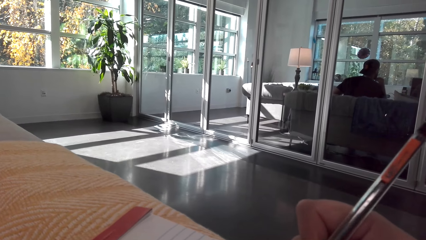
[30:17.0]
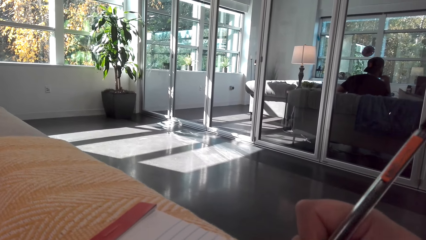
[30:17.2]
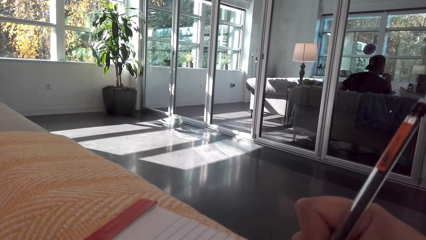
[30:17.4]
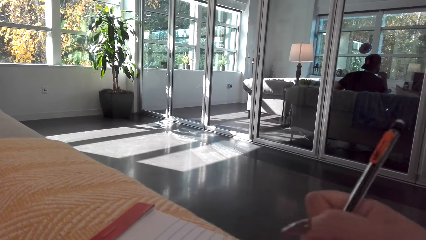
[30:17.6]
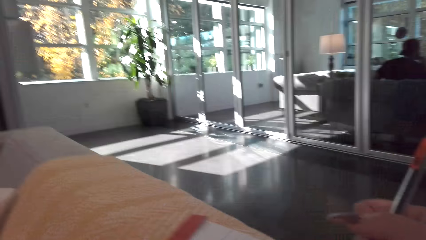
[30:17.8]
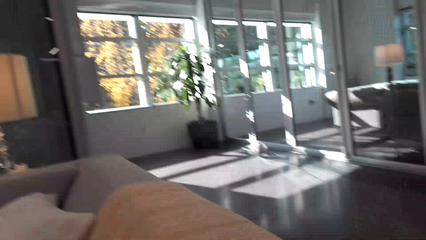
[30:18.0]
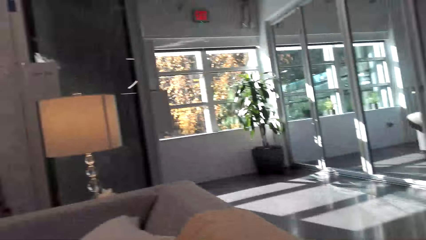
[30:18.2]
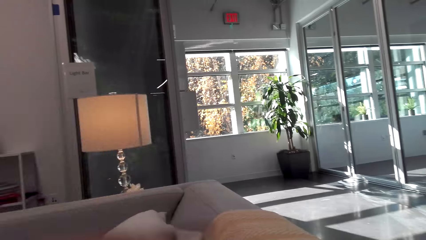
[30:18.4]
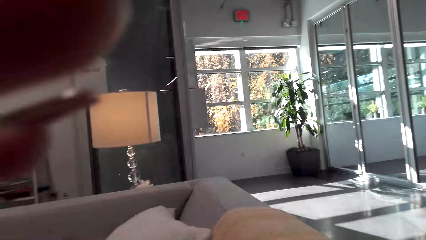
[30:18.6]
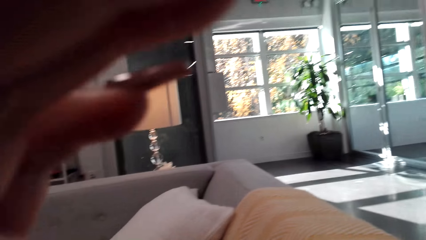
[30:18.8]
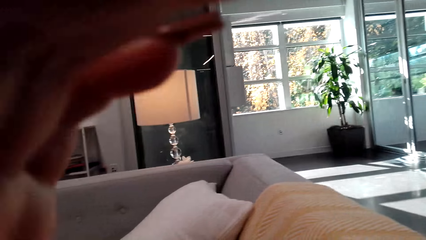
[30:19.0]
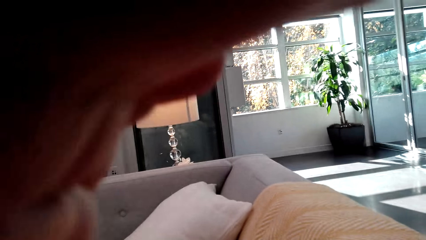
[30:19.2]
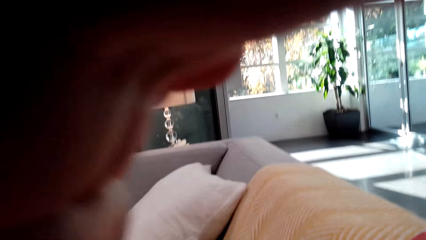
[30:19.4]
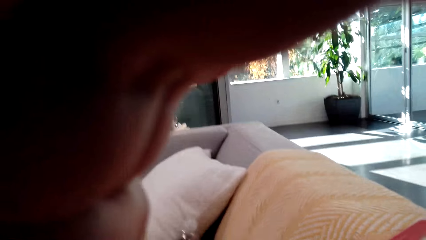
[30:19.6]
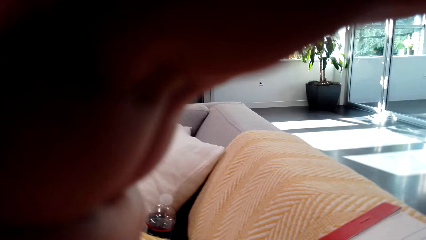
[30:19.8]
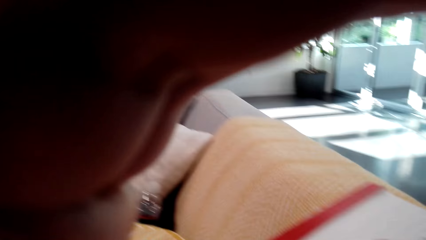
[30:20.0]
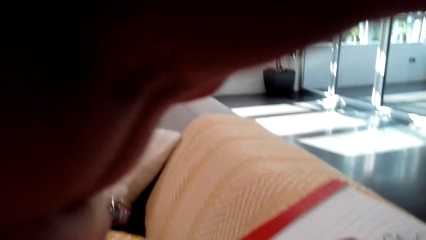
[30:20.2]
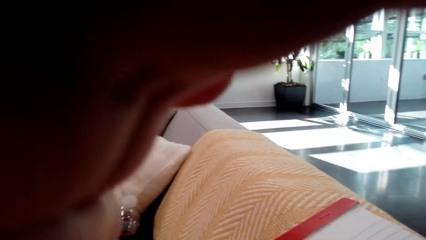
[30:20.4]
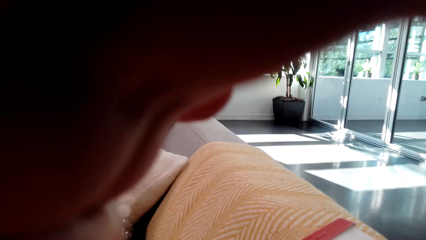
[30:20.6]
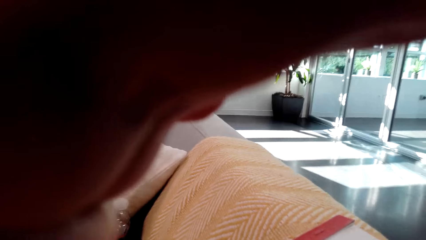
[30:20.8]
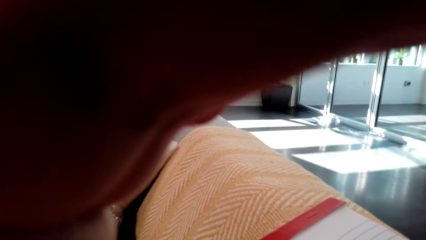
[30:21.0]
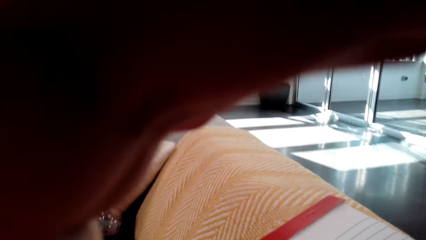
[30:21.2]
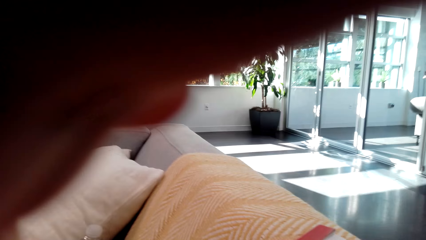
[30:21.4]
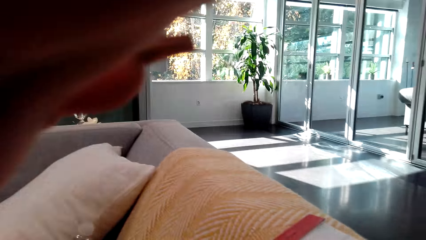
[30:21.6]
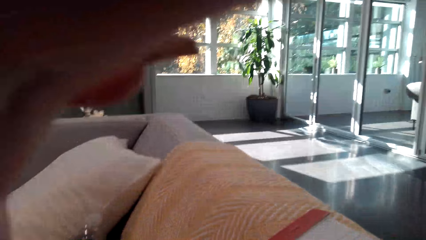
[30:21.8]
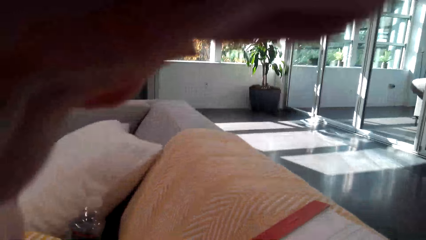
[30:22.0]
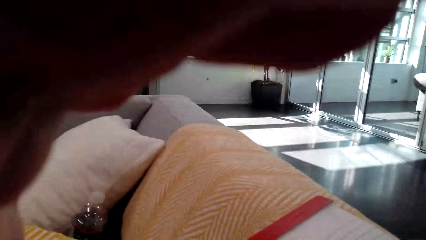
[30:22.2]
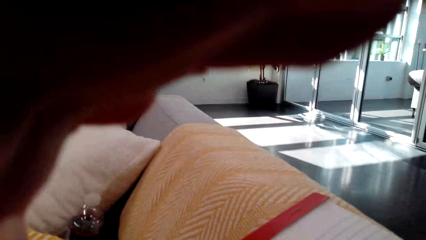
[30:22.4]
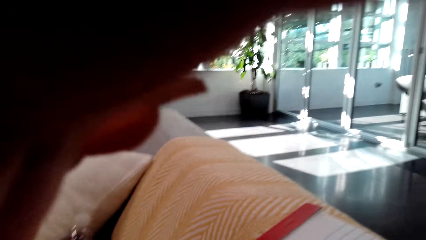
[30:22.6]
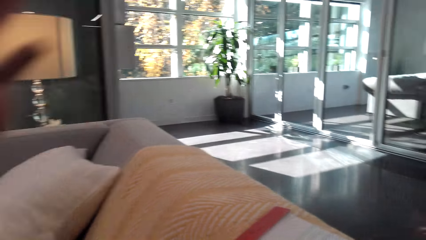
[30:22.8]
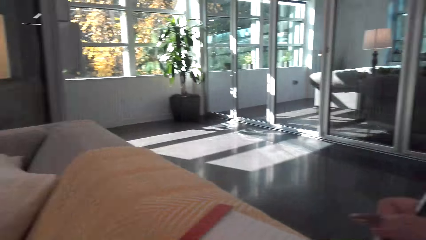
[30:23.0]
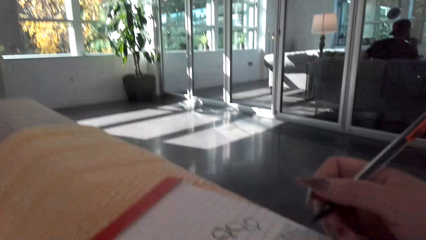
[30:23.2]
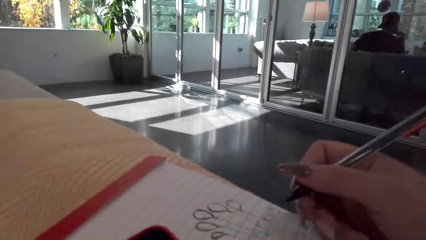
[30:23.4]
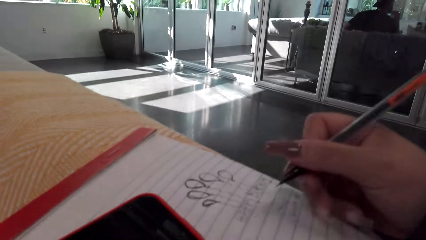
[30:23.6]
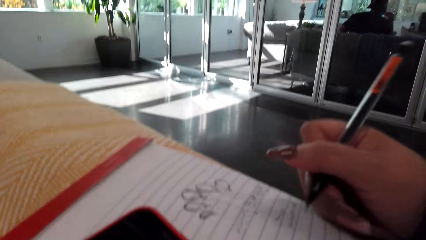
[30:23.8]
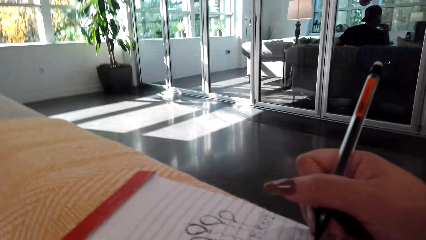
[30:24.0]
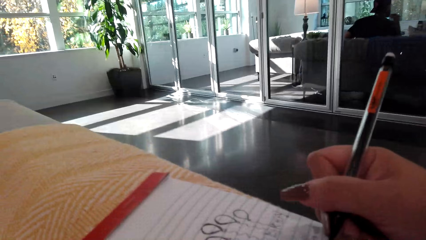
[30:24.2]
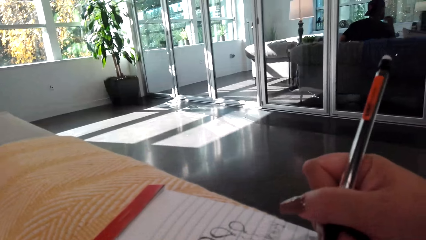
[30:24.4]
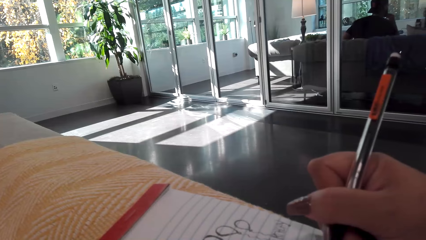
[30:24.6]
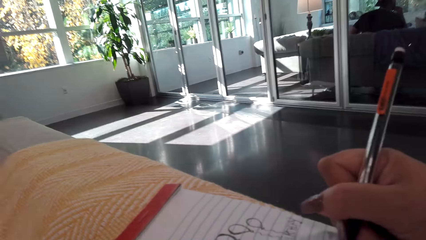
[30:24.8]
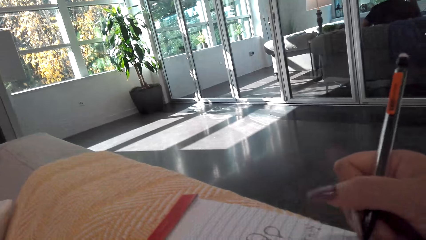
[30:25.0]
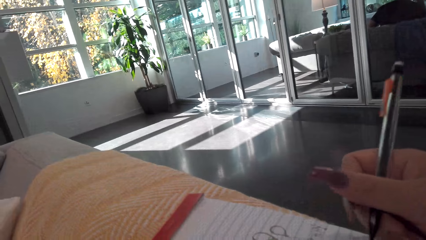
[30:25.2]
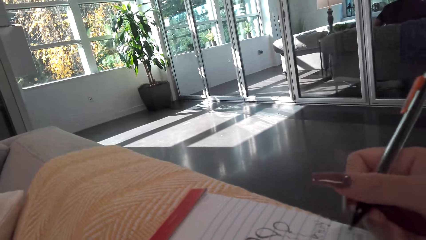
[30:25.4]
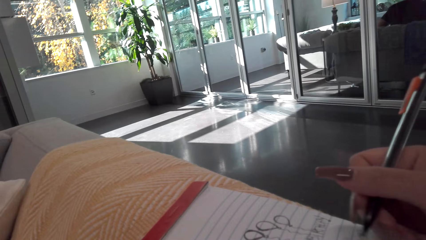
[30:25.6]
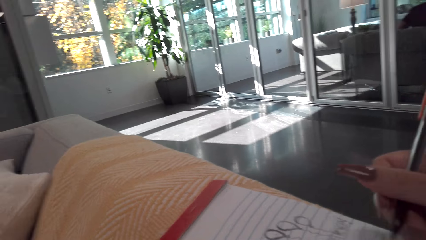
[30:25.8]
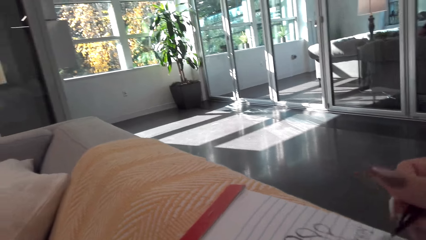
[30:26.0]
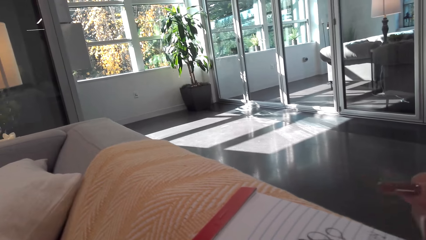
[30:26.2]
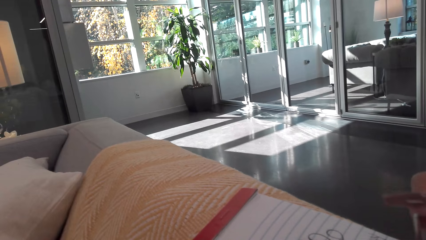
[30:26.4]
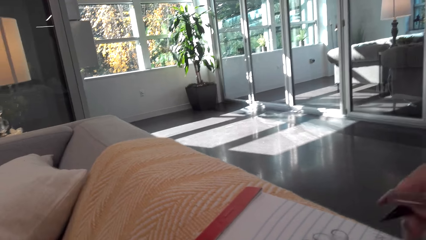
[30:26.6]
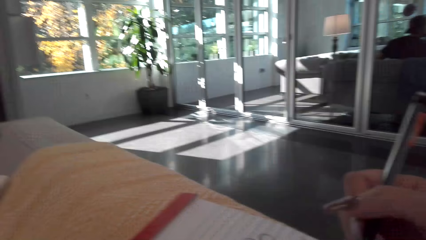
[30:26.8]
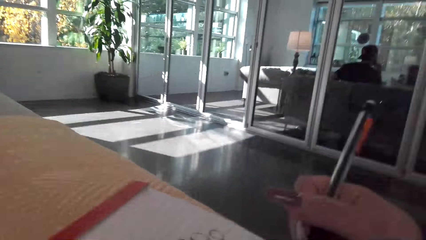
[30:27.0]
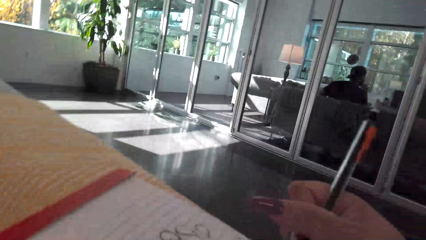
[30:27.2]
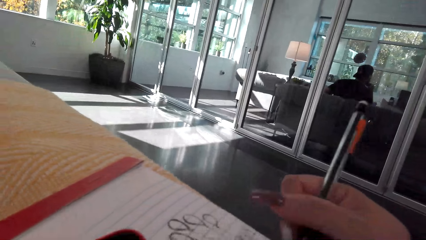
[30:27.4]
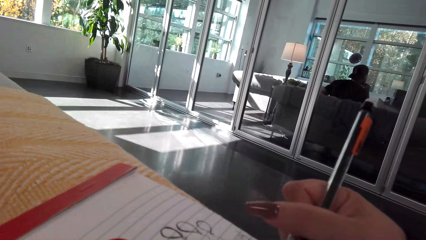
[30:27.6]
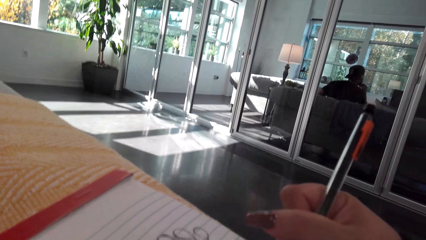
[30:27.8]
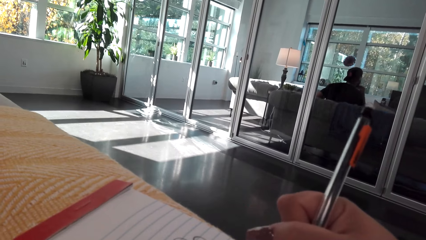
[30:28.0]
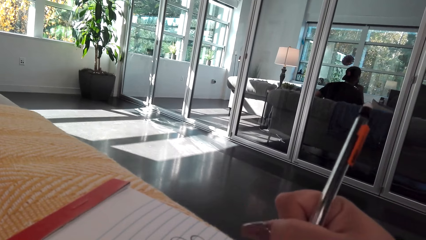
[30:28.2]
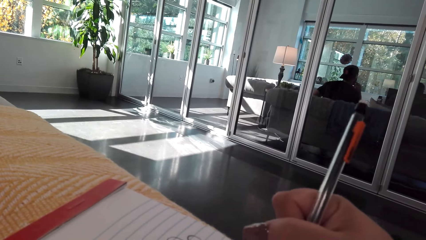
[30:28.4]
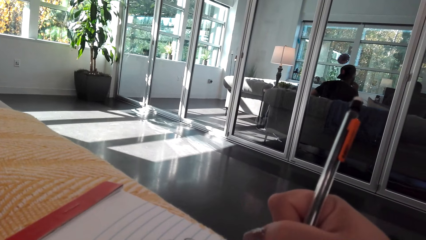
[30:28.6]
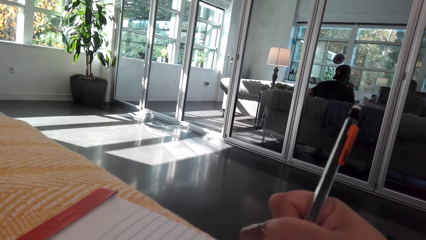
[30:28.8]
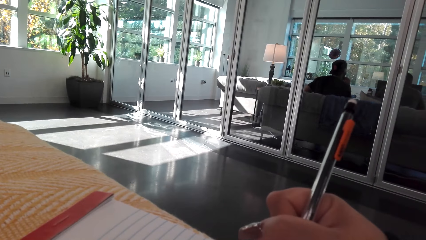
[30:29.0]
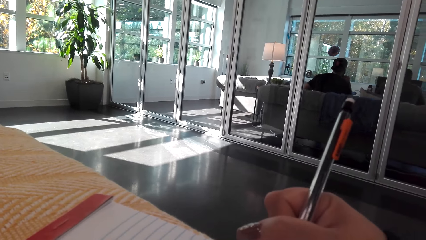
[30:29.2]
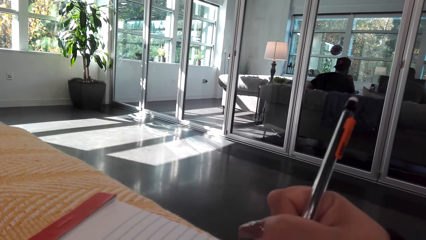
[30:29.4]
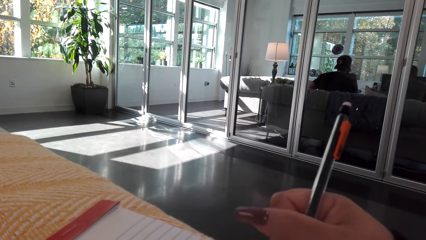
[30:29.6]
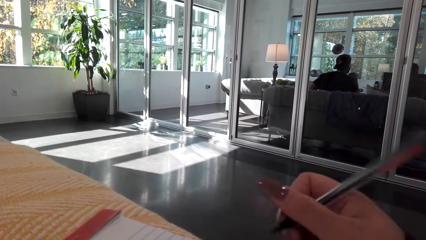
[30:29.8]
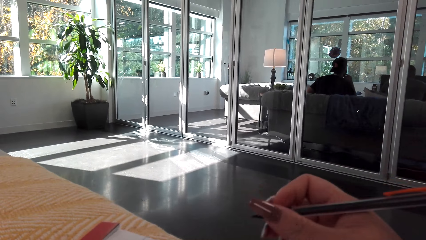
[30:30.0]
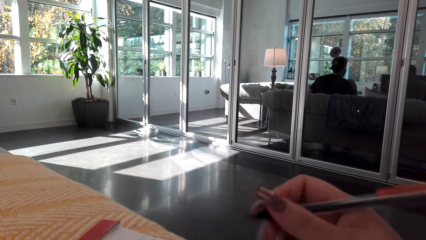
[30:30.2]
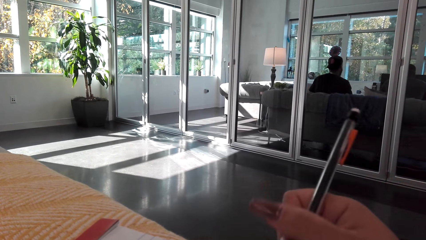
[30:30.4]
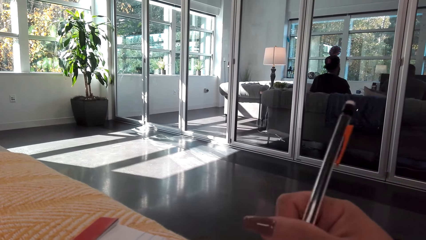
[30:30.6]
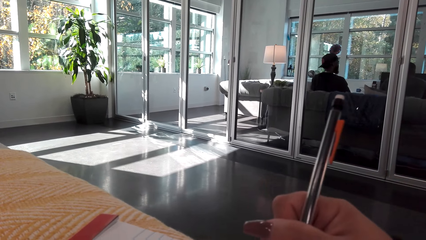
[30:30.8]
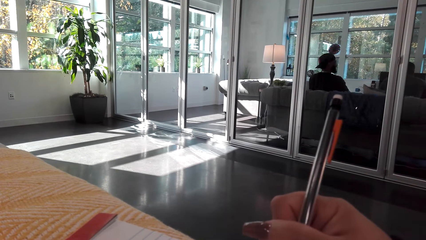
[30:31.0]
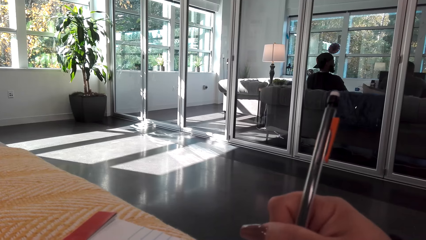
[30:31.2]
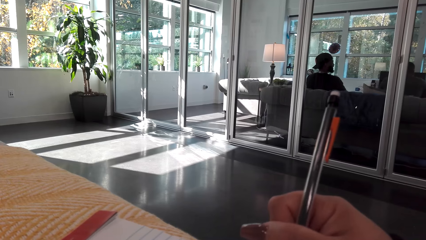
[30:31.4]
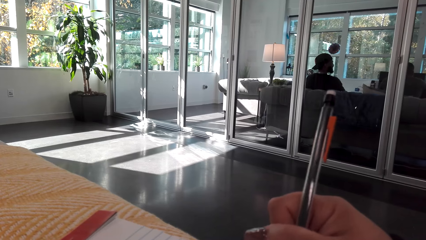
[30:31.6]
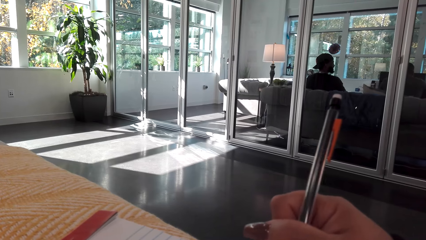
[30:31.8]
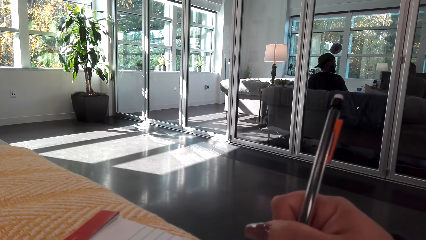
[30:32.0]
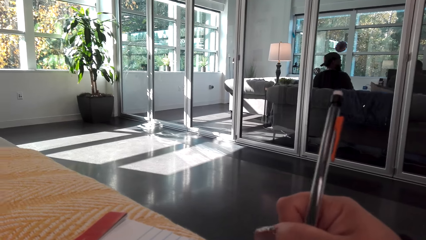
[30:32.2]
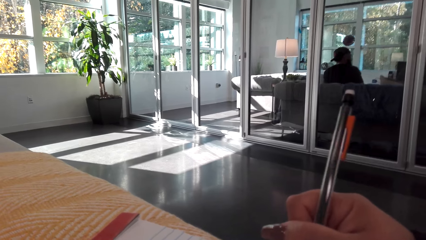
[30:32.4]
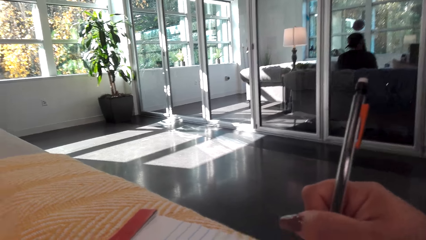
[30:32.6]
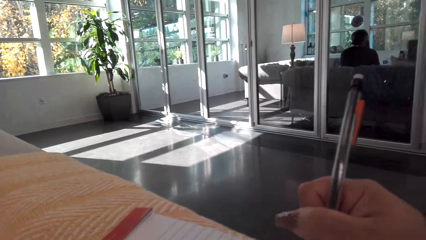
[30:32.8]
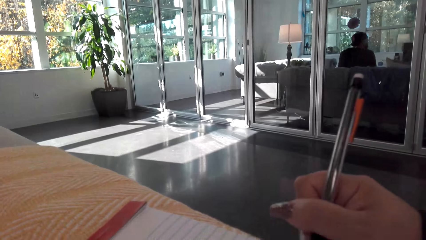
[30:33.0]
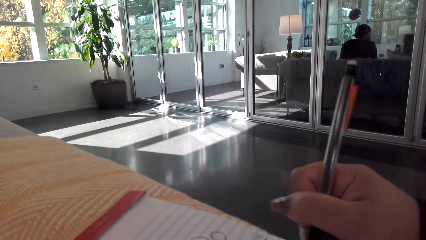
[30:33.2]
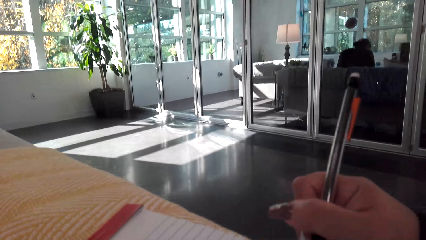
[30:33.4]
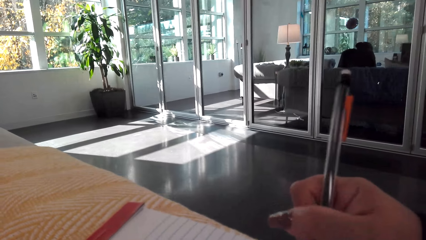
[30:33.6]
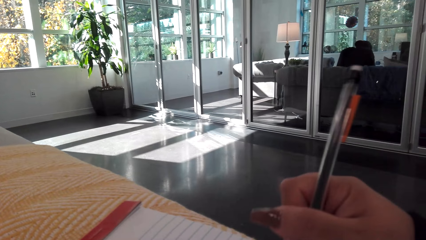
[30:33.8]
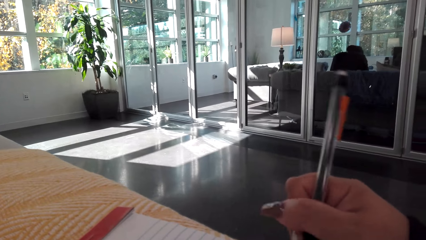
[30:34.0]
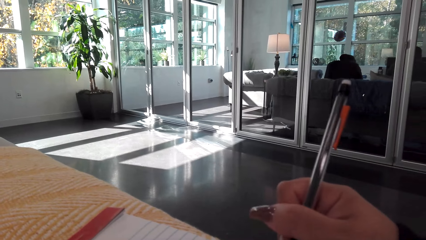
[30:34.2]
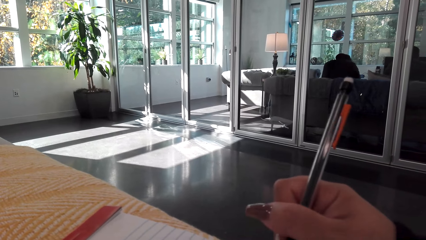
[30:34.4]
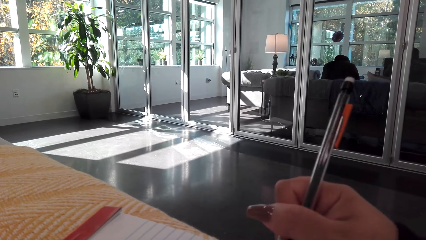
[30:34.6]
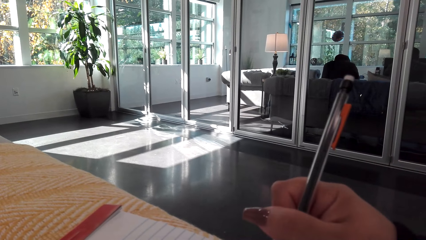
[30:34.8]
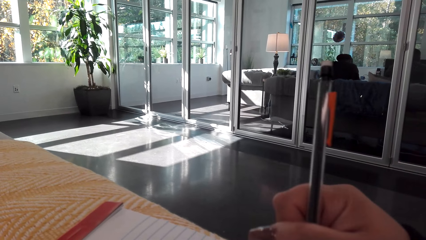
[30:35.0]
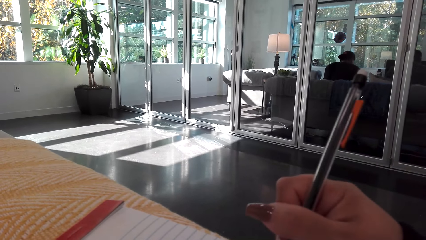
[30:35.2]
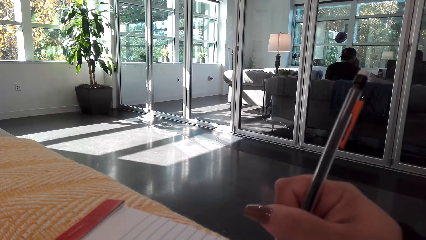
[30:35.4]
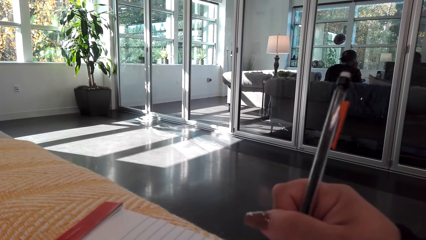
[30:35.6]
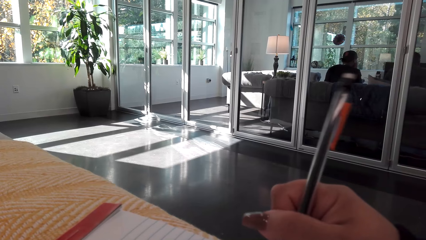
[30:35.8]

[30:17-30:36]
The camera wearer looks on the other side. He lifts his hand. He adjusts the camera. He moves his hand. He looks at the drawing. He talks with a person on the phone. He draws on the book.
